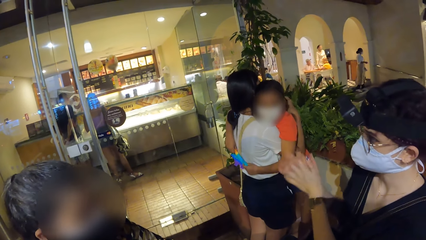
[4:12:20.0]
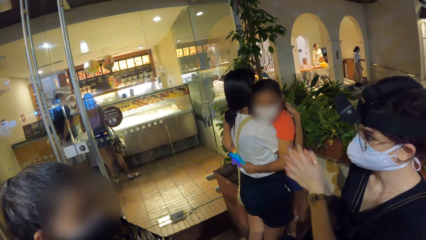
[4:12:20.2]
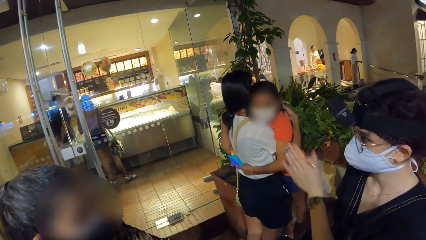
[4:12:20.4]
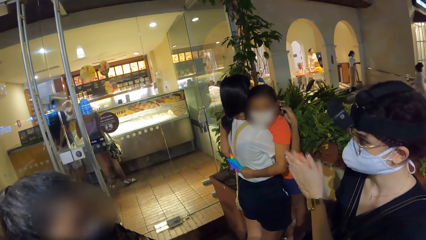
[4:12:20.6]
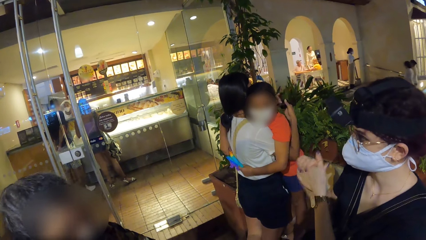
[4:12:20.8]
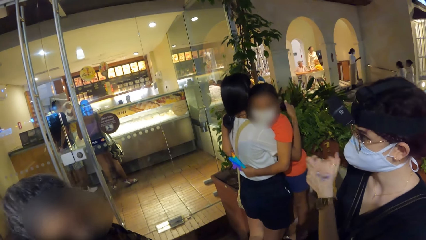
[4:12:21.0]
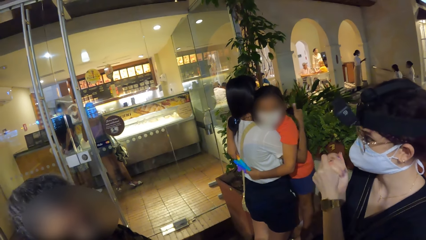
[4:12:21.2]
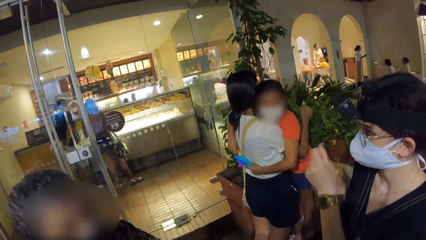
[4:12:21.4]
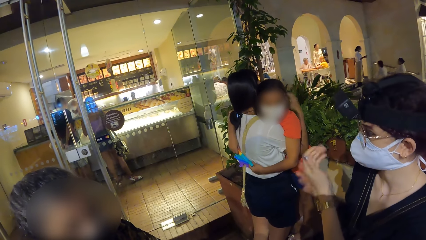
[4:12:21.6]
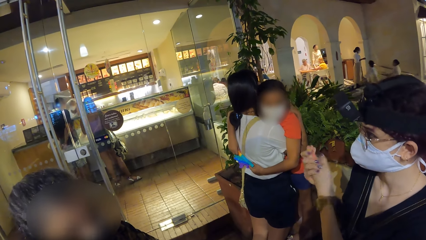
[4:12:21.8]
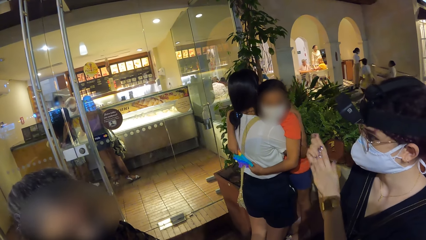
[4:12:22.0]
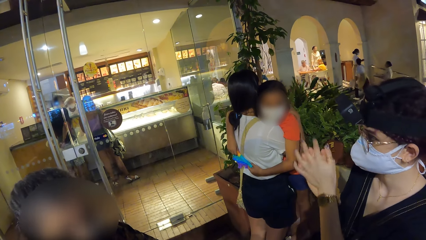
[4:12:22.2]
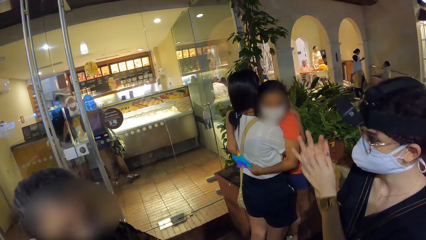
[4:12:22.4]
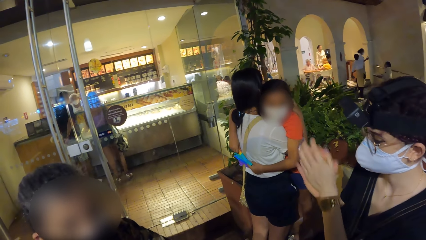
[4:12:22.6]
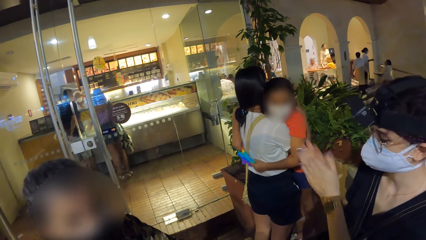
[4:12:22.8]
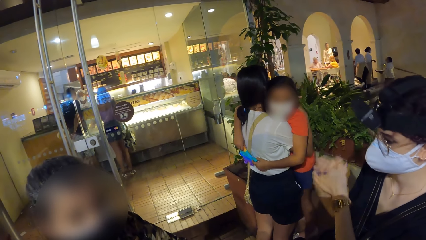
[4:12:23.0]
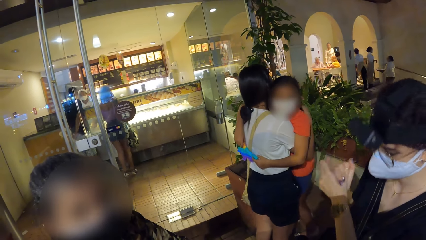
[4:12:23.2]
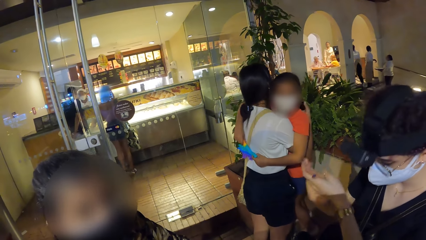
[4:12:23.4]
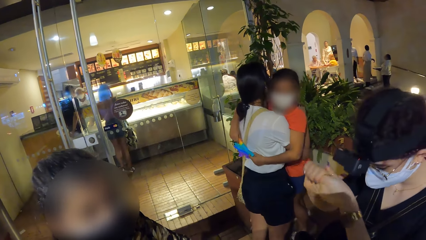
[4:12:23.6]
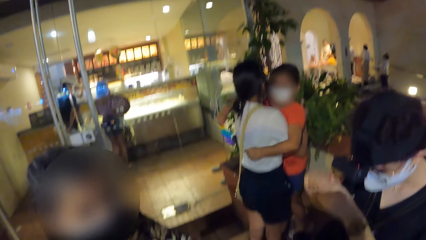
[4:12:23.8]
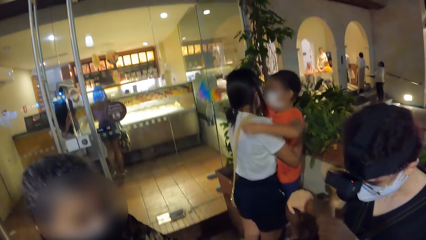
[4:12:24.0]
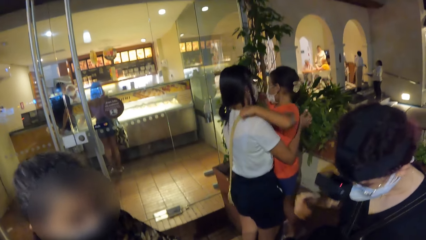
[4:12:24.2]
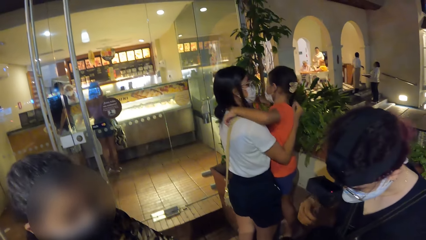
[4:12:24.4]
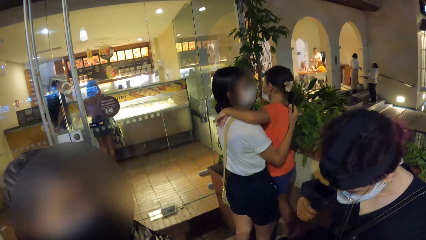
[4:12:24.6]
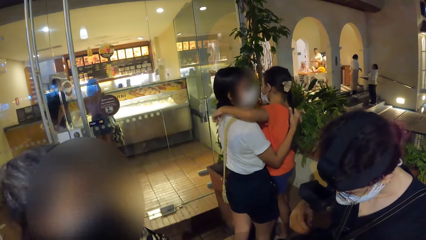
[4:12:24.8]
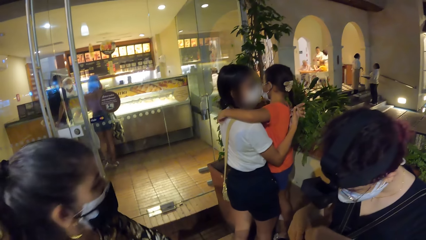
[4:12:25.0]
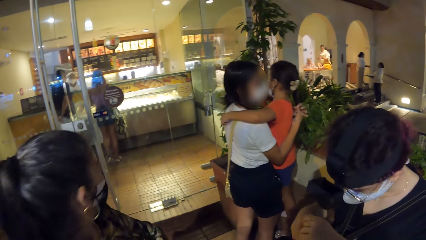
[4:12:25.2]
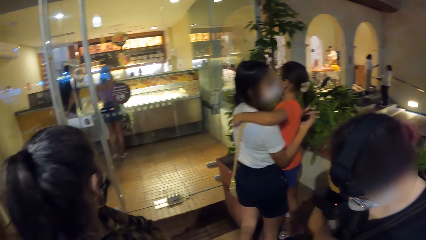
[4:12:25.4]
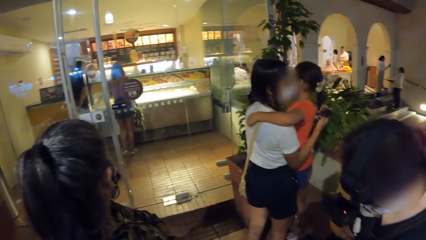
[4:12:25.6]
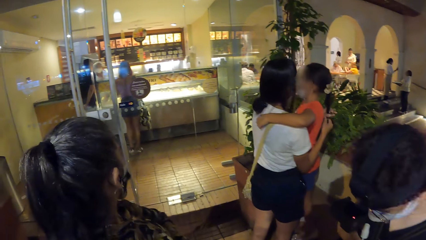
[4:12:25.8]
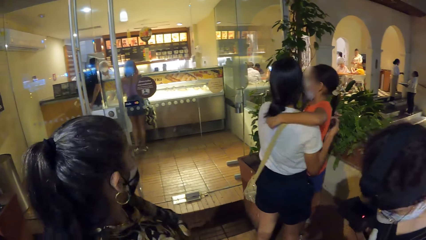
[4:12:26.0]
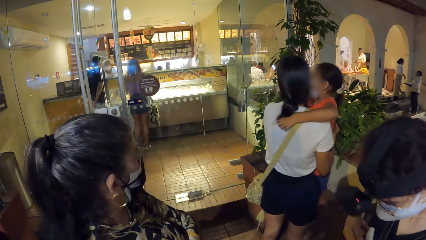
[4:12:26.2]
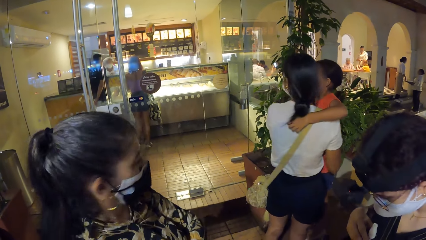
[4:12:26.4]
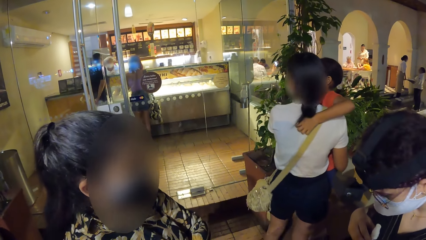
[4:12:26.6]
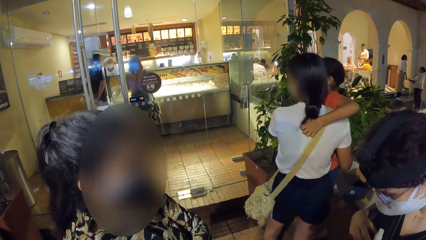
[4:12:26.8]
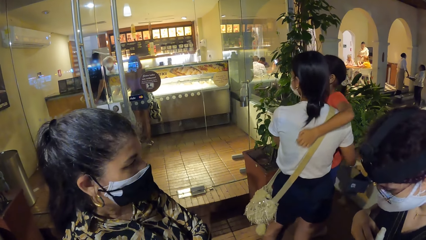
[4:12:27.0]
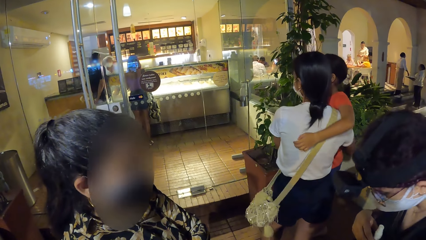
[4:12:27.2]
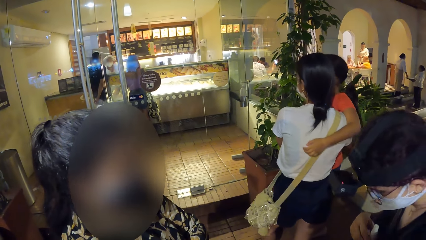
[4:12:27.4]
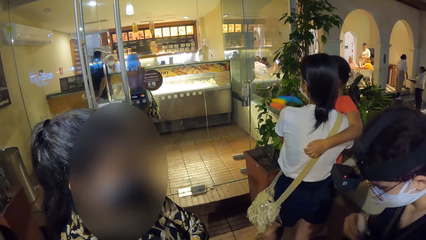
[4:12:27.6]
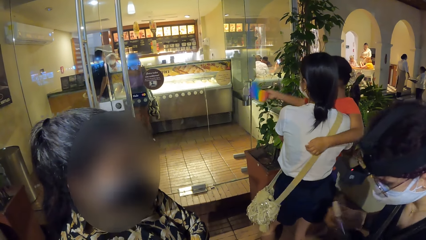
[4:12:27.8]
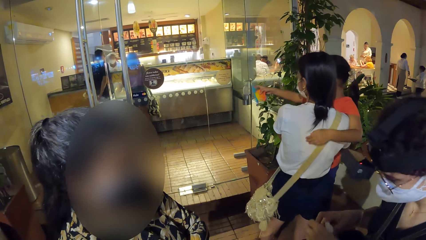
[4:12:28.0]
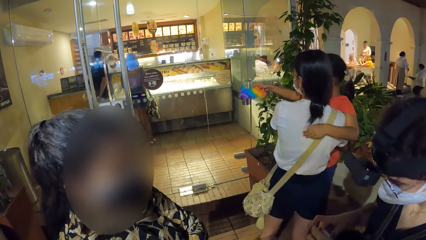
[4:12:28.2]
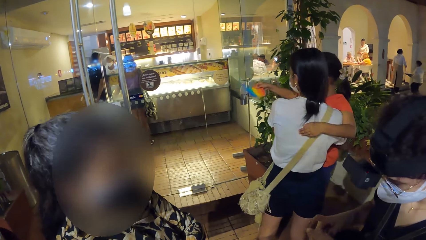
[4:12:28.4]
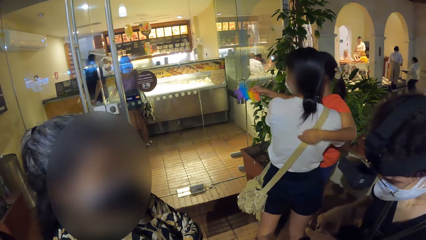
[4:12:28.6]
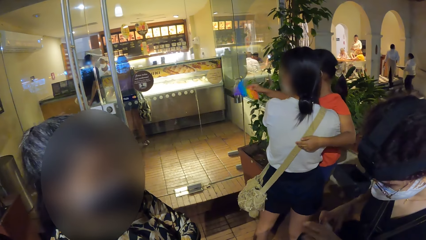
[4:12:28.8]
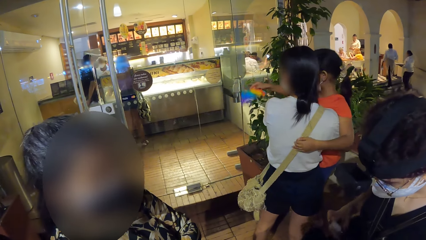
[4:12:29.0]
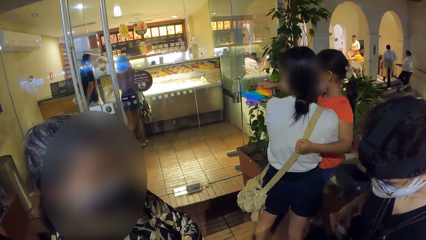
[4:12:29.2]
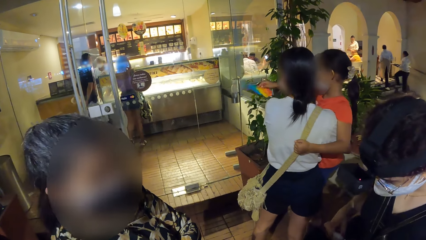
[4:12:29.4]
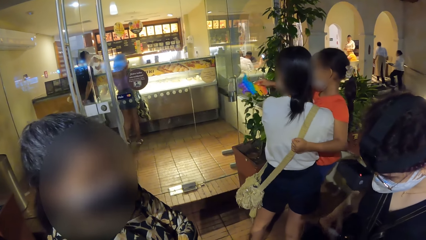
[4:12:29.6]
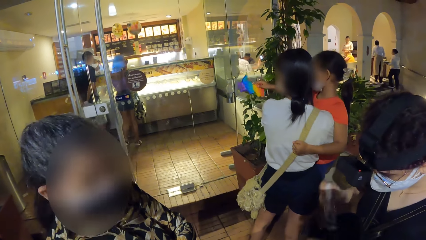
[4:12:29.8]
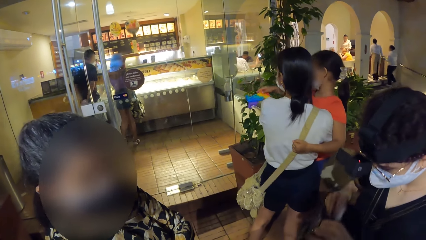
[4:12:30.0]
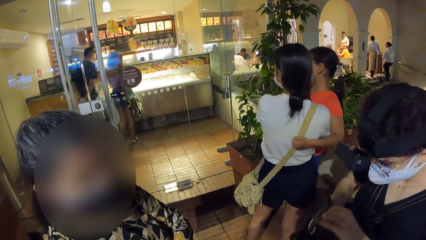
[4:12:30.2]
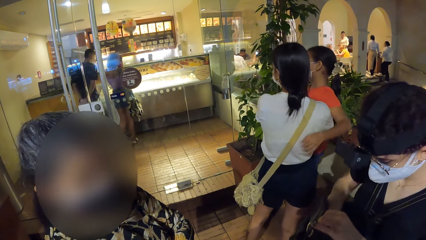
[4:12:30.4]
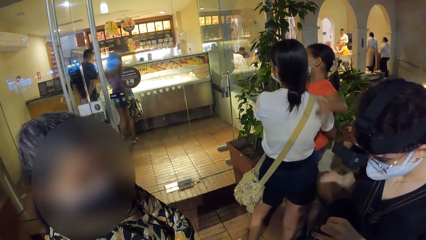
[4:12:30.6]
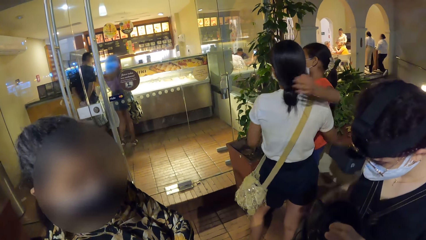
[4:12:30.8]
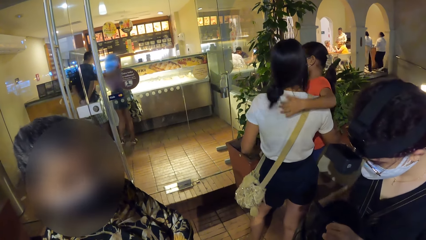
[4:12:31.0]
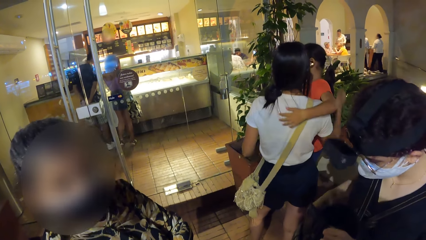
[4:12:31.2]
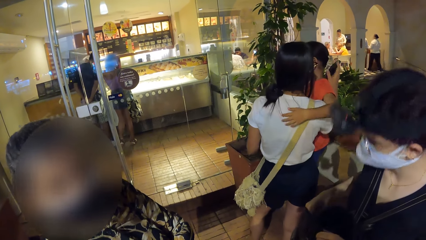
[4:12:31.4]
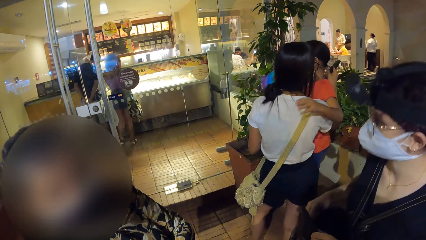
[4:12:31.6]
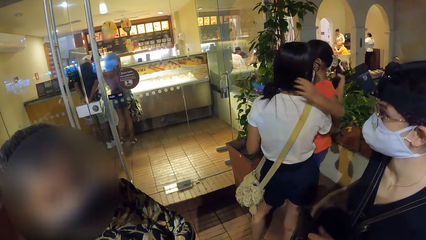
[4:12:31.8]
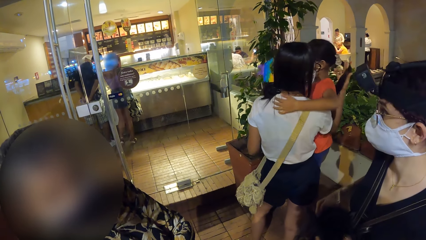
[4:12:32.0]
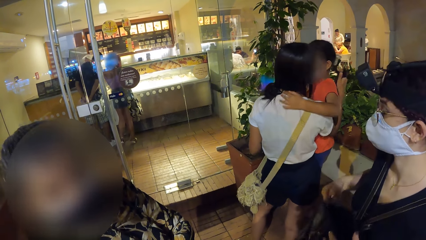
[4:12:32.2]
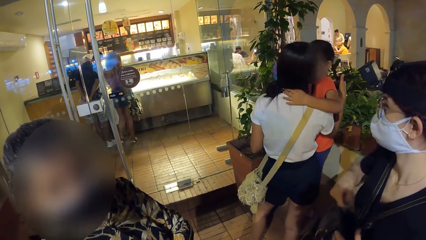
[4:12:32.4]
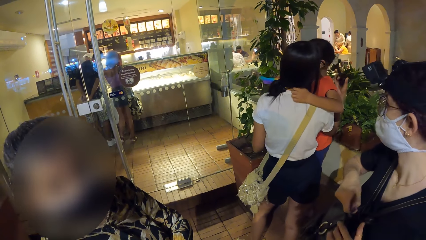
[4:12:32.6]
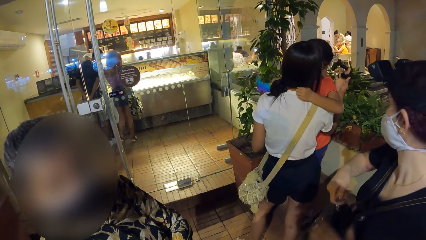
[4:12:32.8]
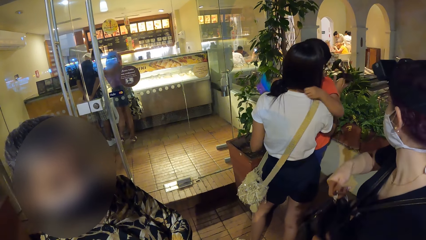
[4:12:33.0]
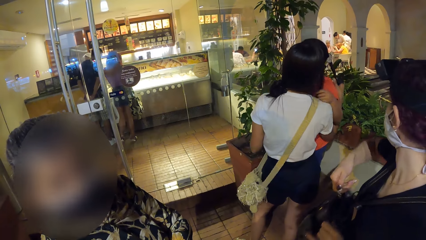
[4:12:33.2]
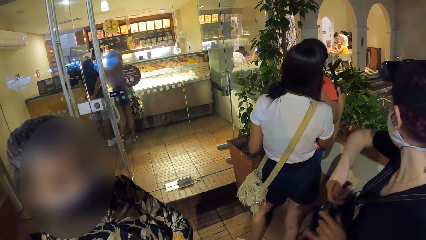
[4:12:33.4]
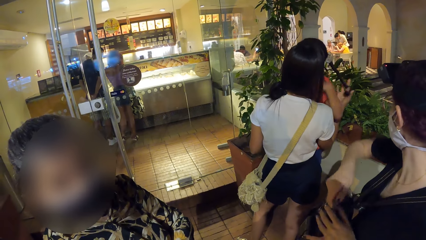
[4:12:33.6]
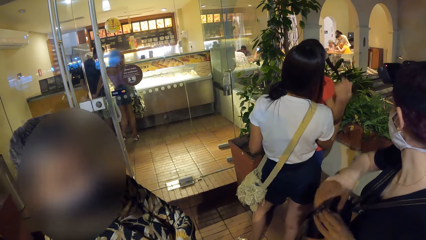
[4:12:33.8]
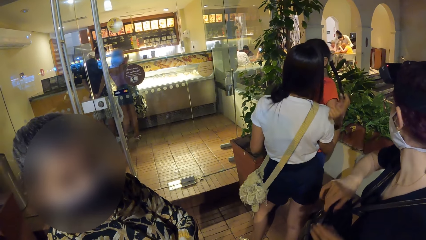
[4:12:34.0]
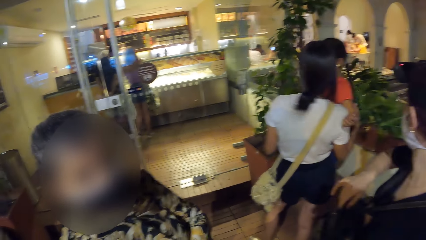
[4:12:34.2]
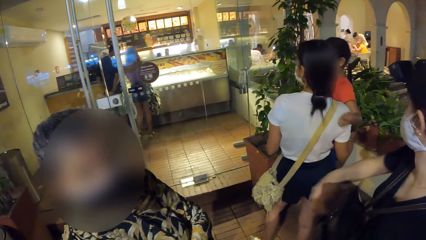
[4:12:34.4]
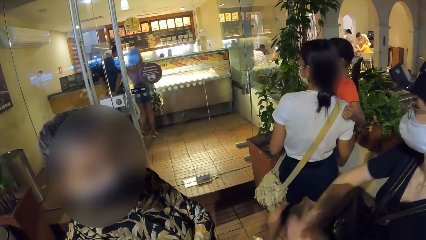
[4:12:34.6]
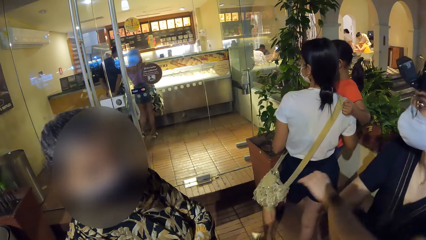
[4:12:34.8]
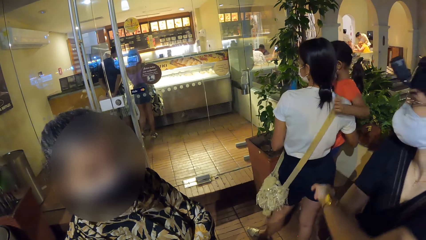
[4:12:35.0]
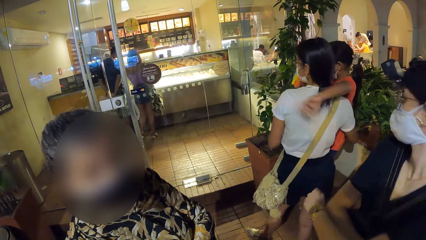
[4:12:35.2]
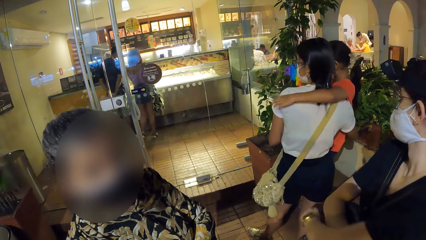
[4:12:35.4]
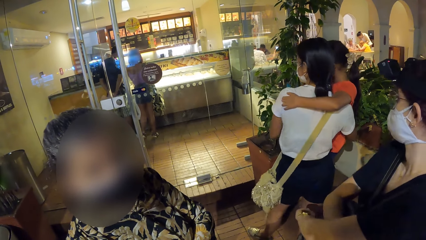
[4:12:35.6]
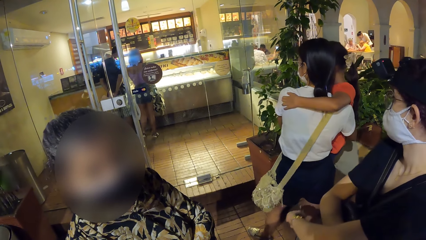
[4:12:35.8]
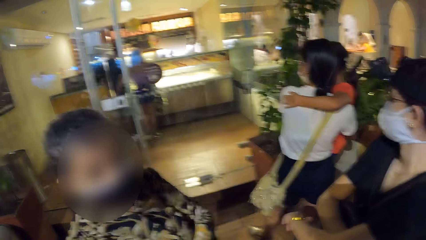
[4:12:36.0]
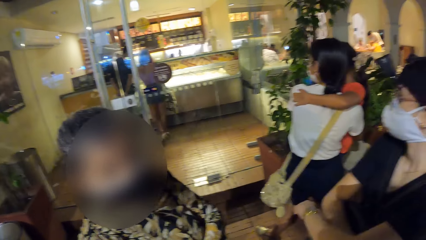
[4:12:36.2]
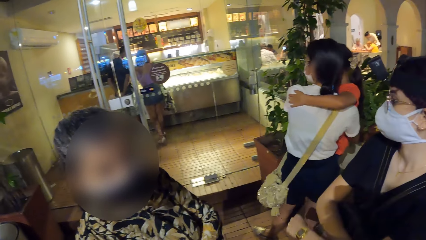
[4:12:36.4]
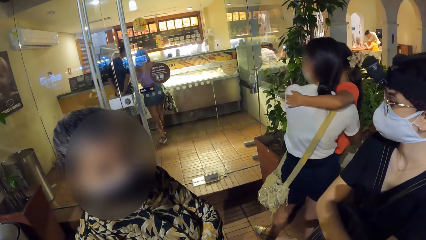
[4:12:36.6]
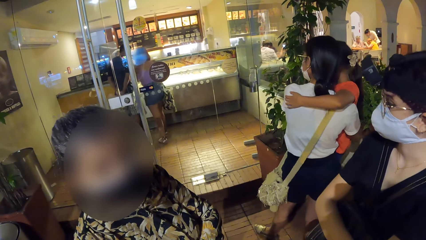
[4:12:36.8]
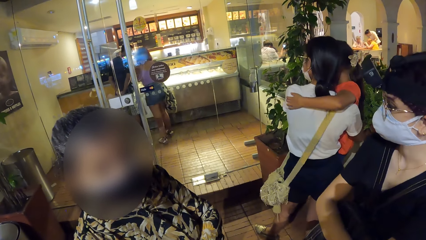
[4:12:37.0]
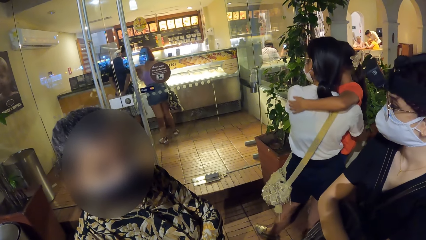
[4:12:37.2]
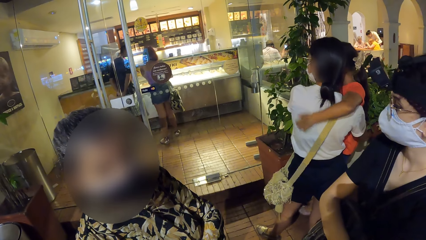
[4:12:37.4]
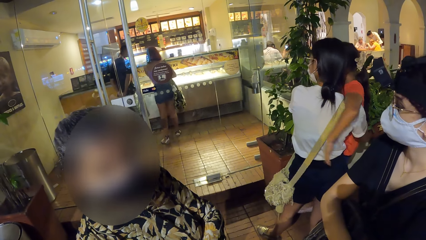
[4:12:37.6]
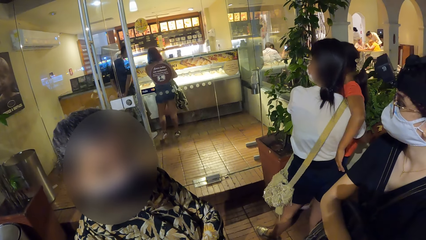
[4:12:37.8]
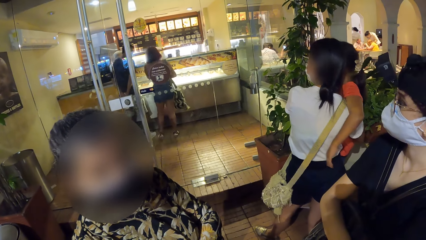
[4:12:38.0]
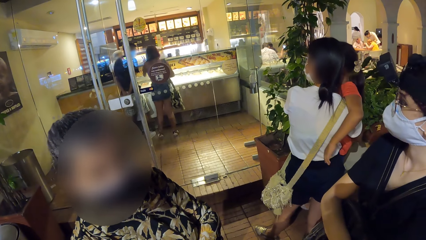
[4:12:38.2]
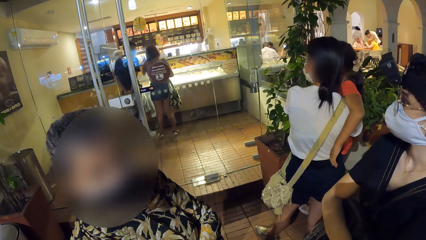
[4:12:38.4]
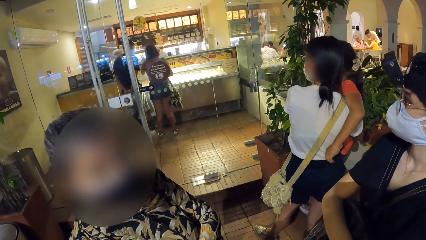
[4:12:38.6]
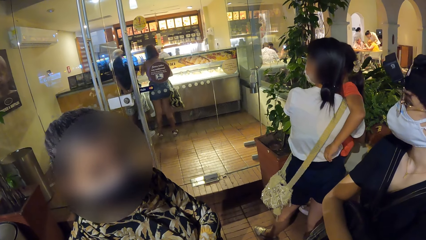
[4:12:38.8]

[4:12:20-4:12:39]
The woman moves the hand sanitiser or spray bottle on the backpack with her right hand. She puts her hands in the bag. She picks up the spray bottle. A girl shakes a toy with her right hand. The woman picks up the spray bottle again. She puts the hand sanitiser into the backpack with her right hand. She zips the backpack with her right hand. She zips the backpack with her left hand. She looks at the watch.
